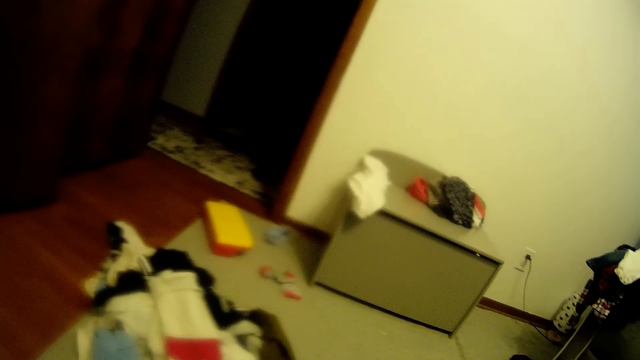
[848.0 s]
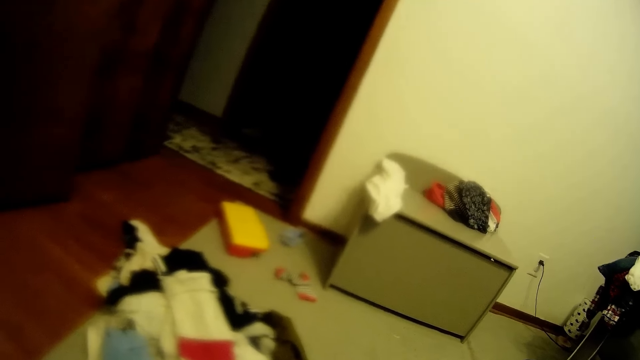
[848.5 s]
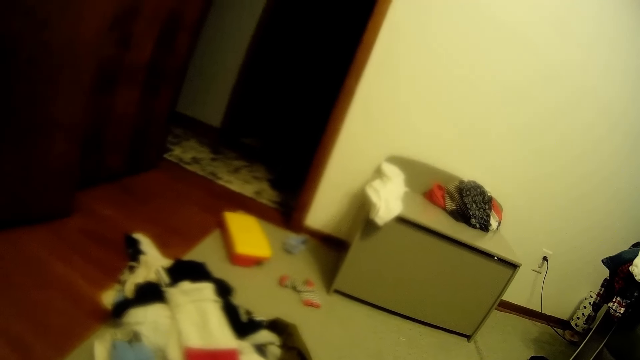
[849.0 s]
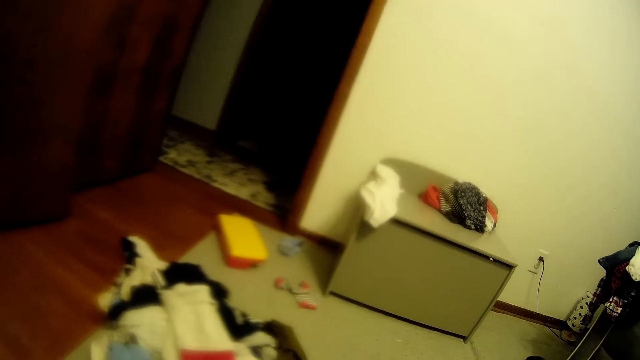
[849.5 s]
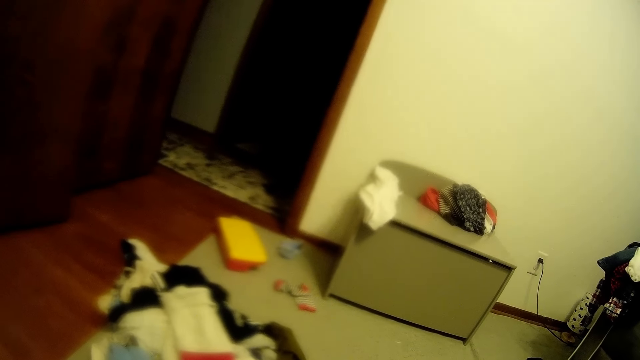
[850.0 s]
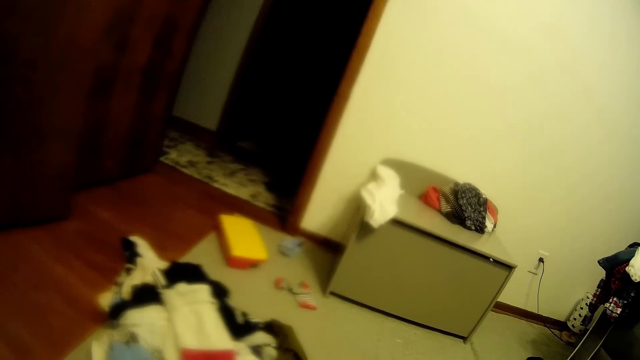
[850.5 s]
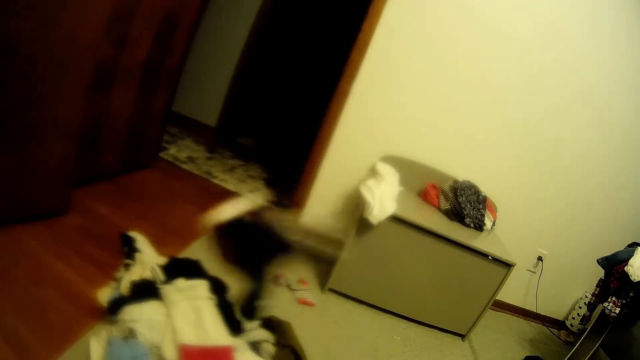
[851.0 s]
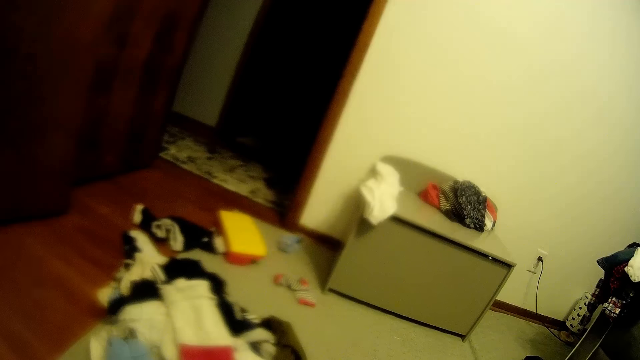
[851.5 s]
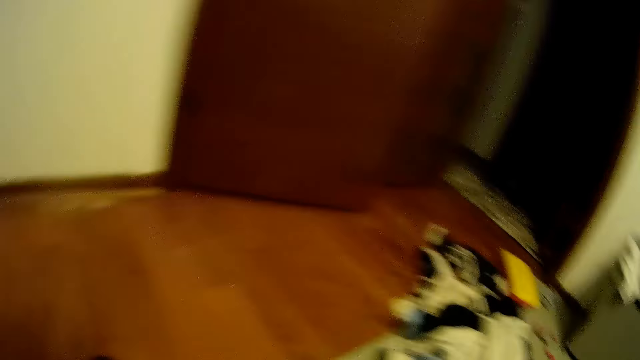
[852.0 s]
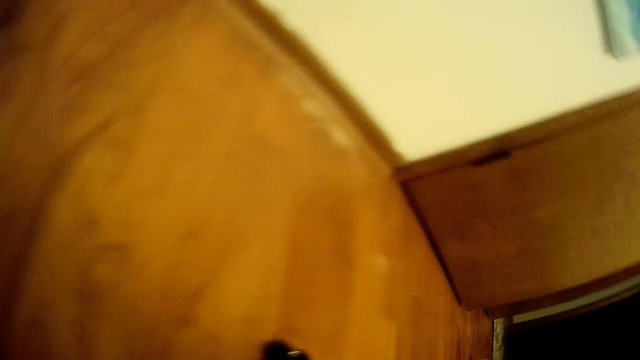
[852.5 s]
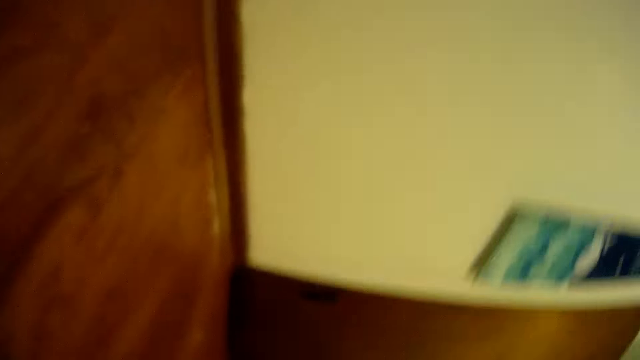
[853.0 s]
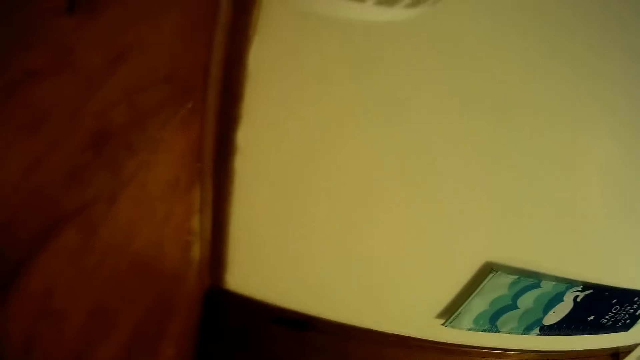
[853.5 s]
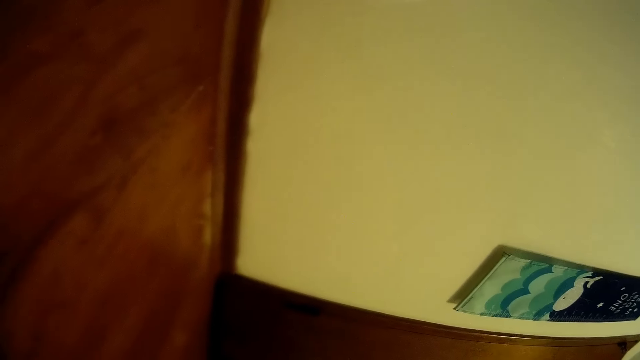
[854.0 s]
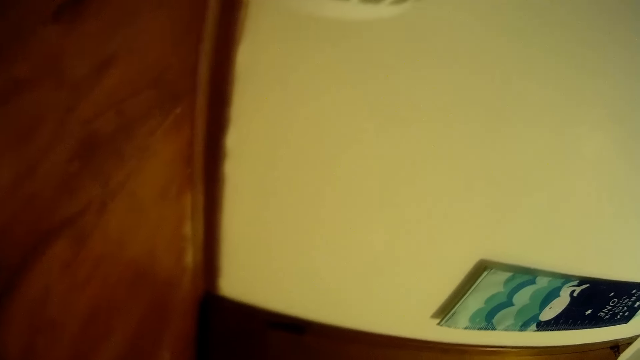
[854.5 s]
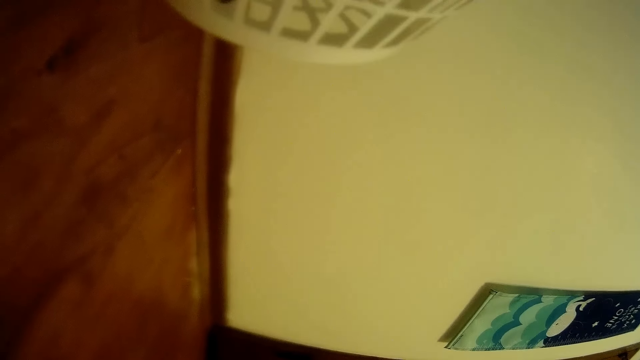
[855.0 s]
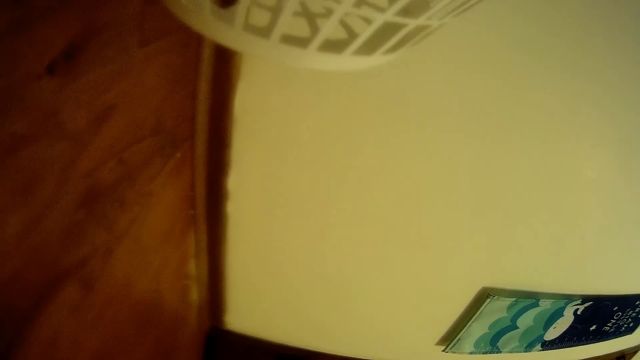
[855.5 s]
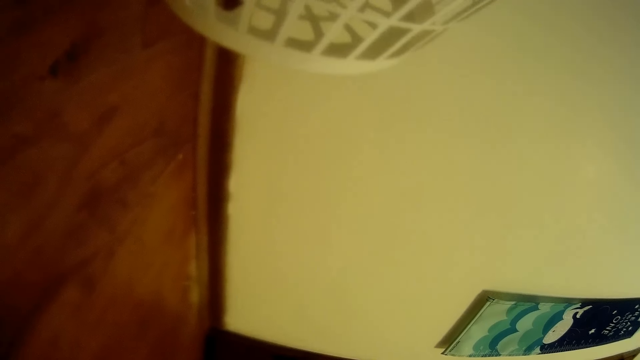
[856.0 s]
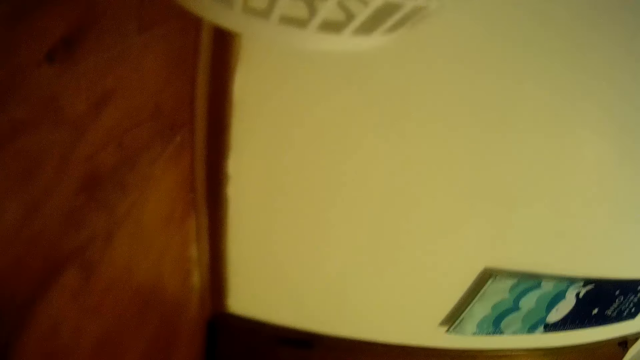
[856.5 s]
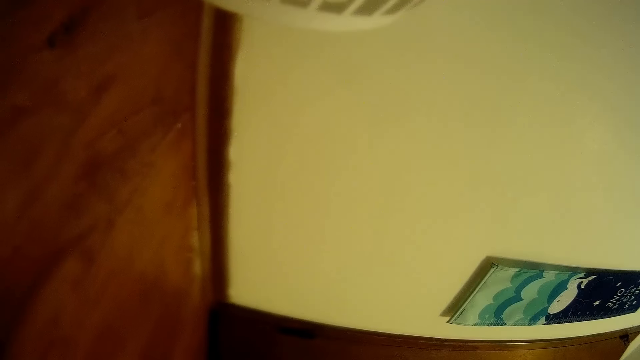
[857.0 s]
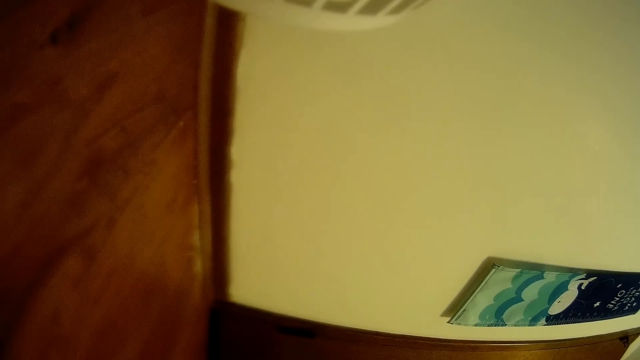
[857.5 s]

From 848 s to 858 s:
The camera wearer throws a piece of cloth on the floor with his right hand.

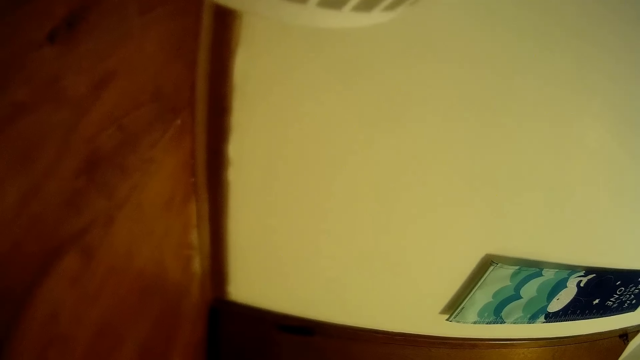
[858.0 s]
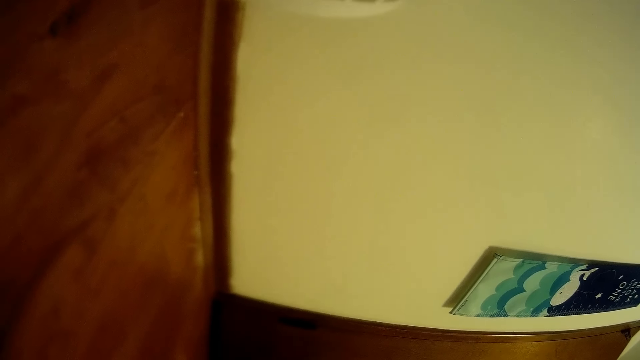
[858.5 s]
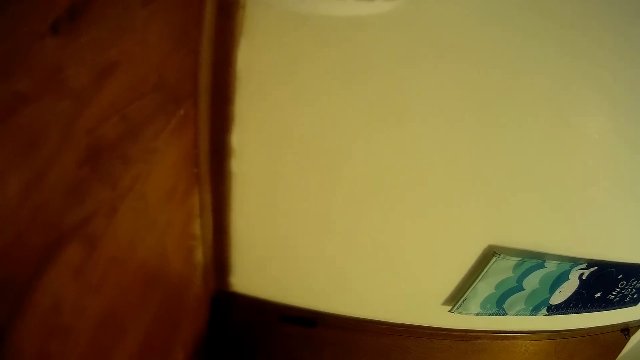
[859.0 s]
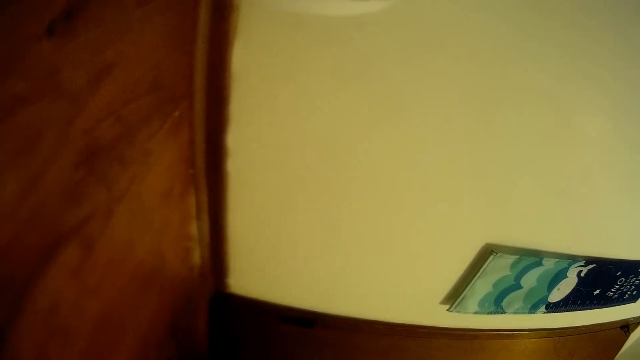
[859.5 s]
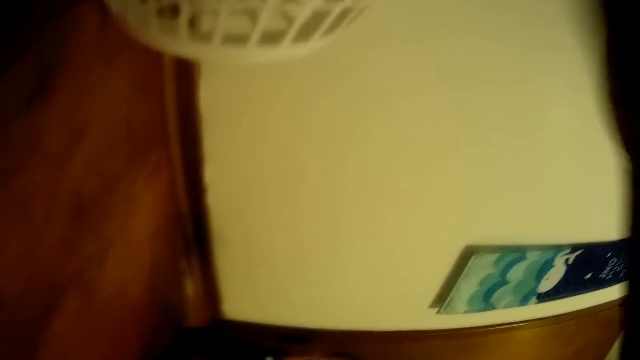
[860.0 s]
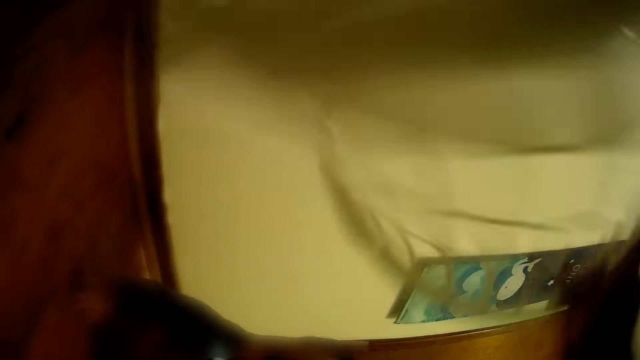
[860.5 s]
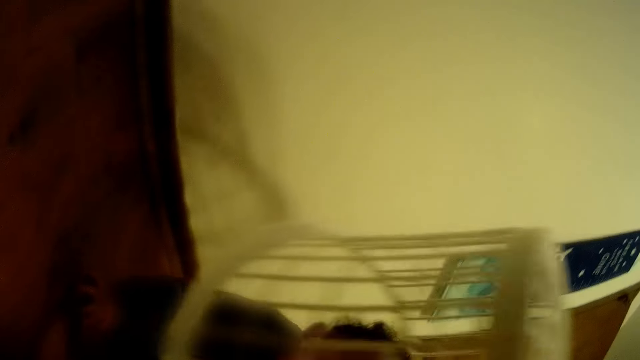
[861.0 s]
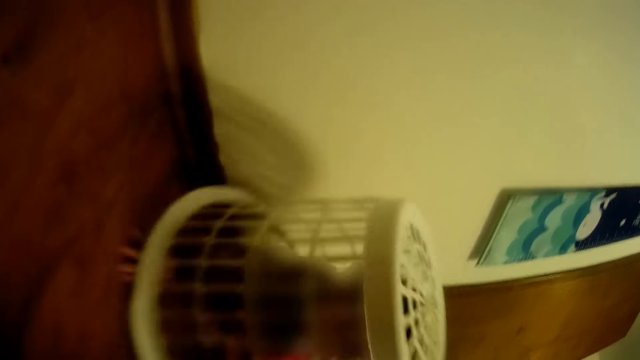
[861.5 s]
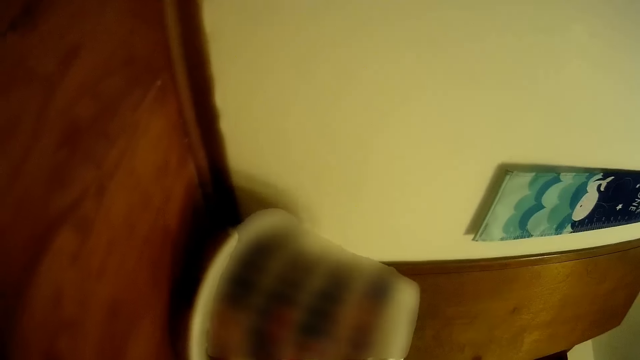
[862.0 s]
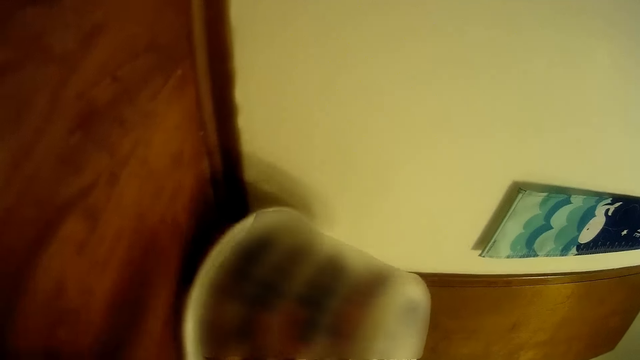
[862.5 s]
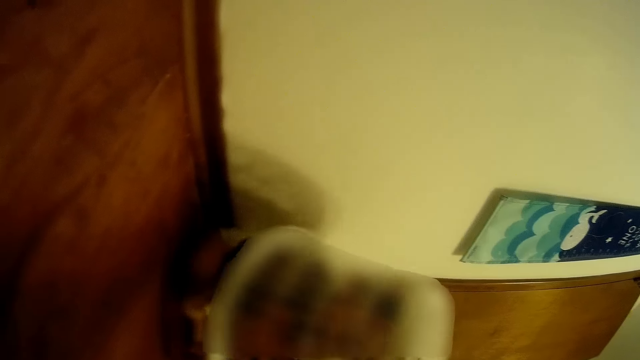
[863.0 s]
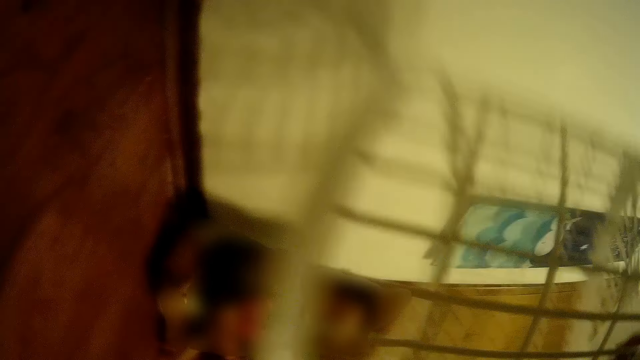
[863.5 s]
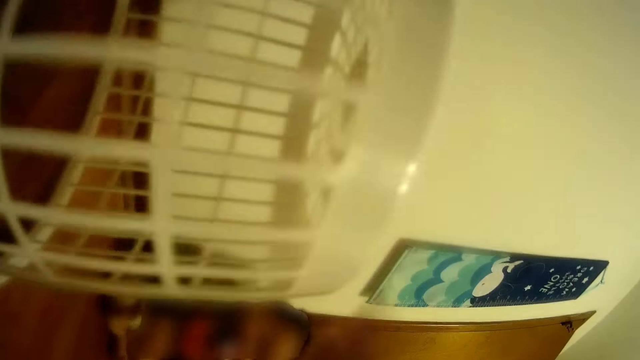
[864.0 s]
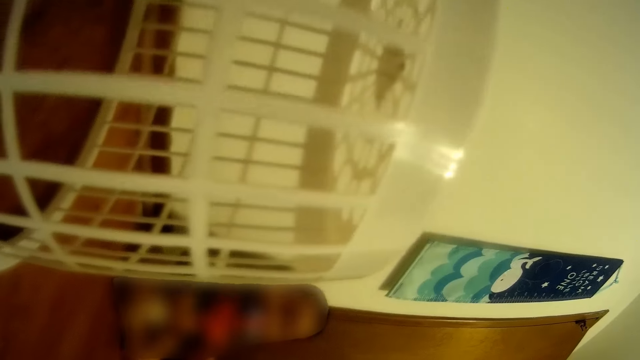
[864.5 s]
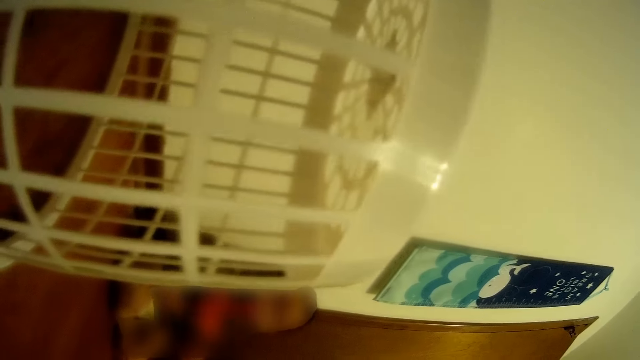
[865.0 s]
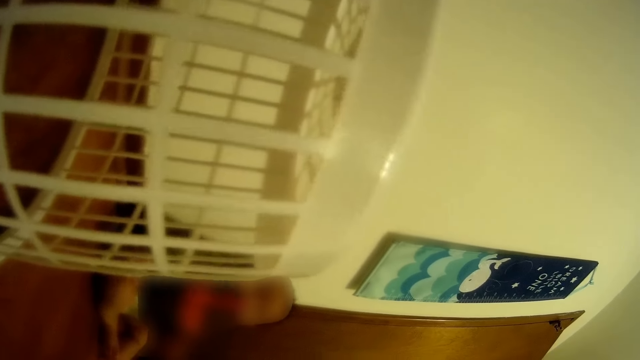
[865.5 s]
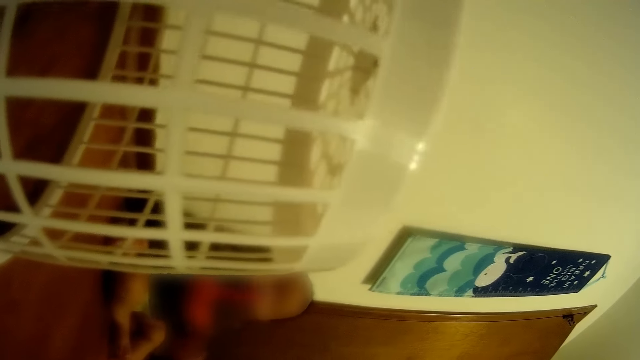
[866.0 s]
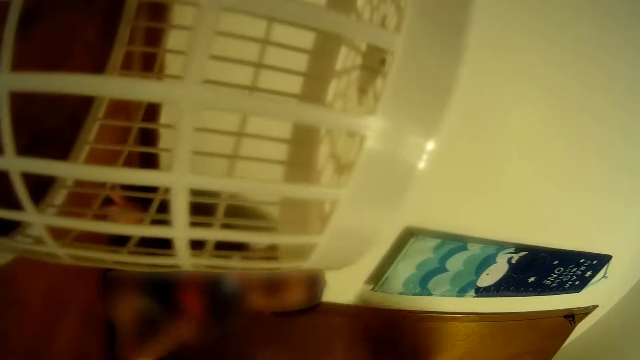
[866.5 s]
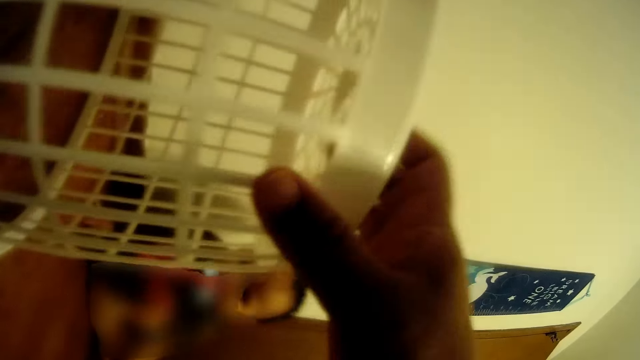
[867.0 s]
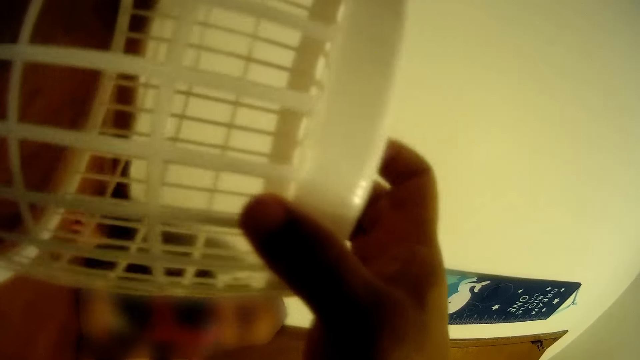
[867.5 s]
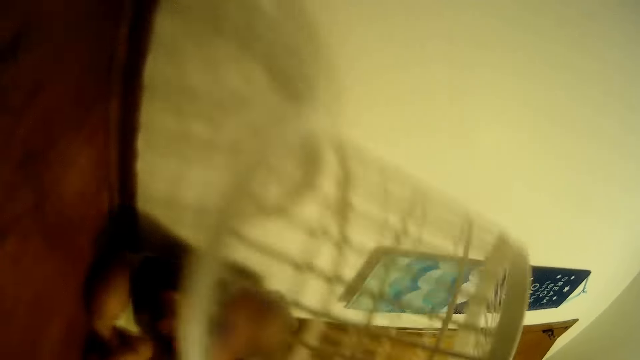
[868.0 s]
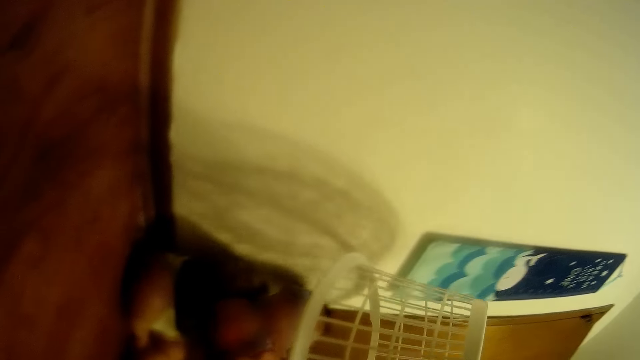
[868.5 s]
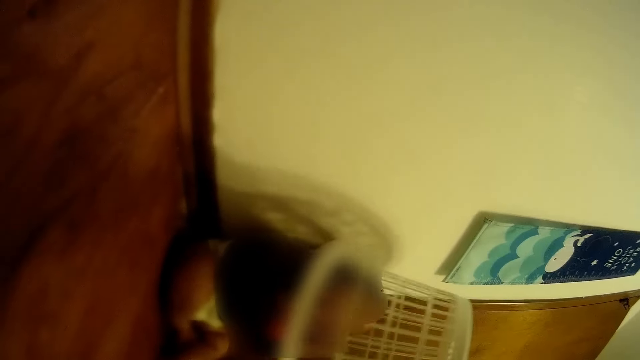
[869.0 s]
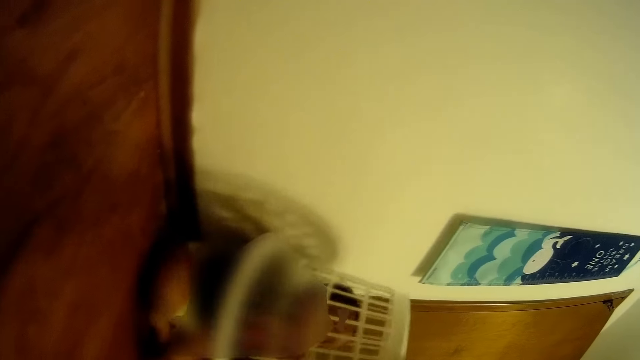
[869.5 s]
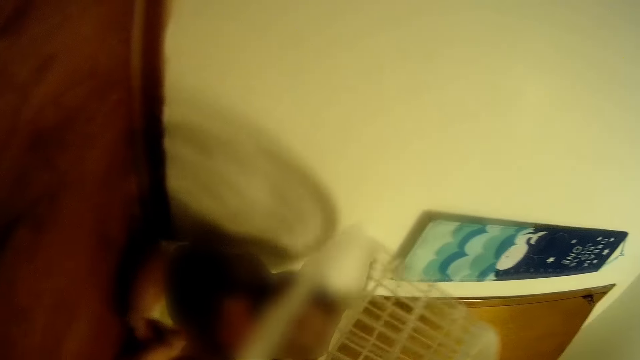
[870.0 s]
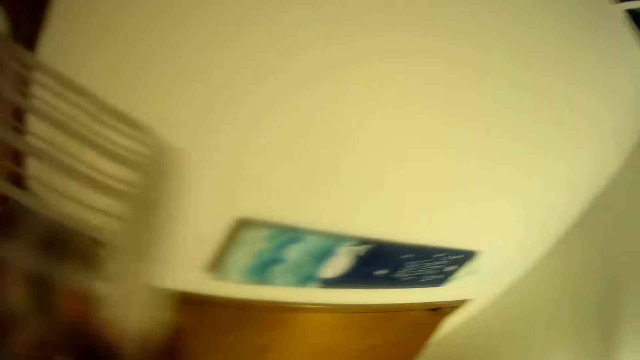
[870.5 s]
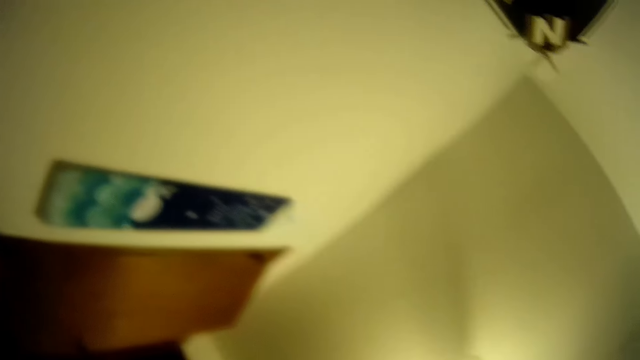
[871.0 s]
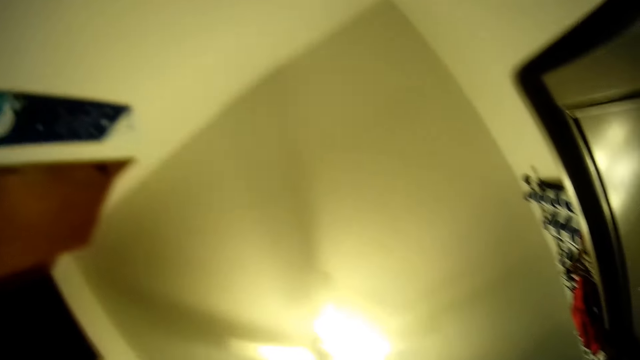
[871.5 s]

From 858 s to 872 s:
The camera wearer picks a basket from the floor with his right hand. He covers the baby with the basket on the floor. He picks up the basket from the floor with his right hand. He drops the basket on the floor. He picks the basket from the floor with his right hand. He covers the baby with the basket on the floor. He picks up the basket from the floor with his right hand. He drops the basket on the floor.
